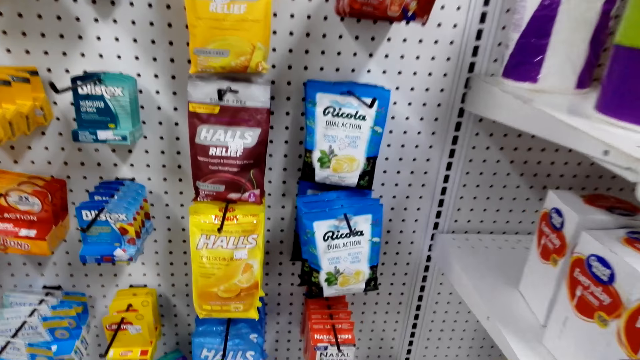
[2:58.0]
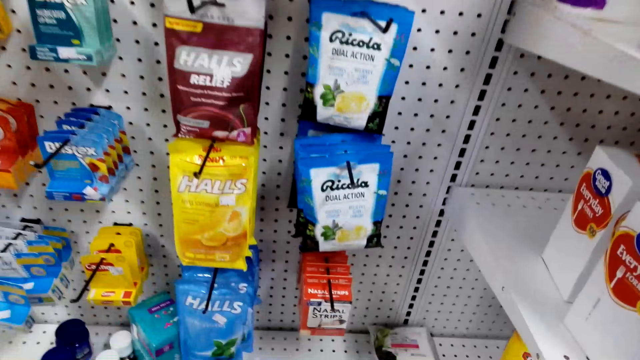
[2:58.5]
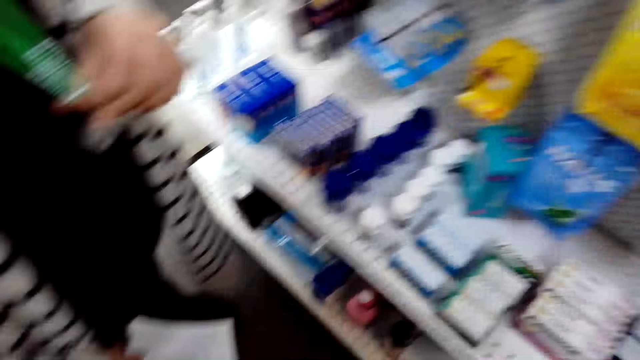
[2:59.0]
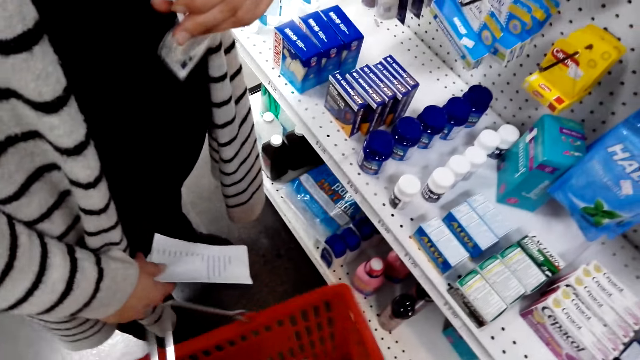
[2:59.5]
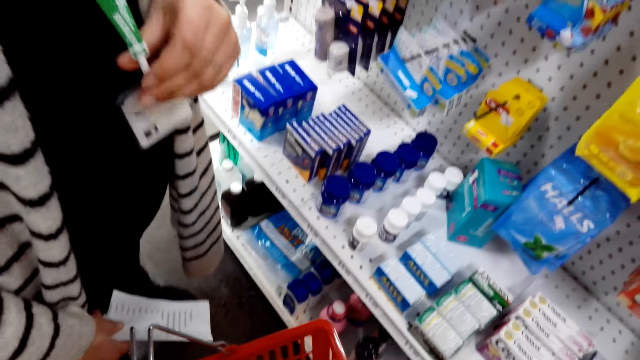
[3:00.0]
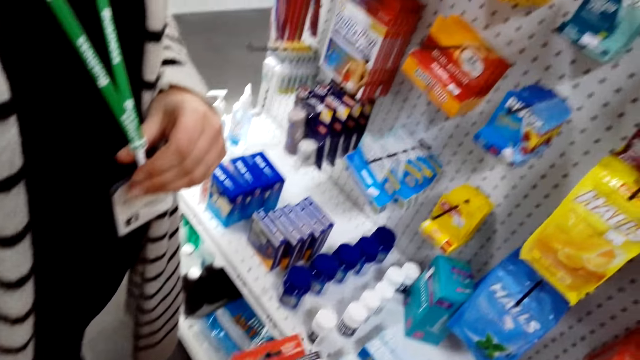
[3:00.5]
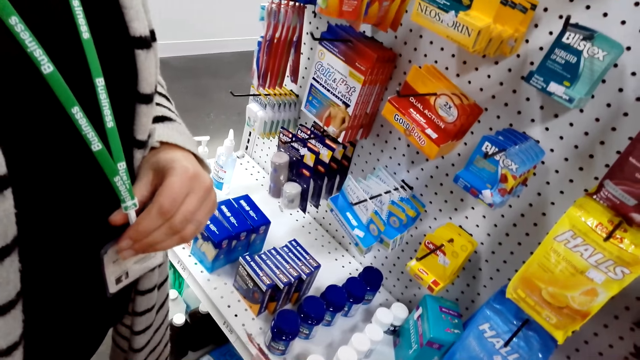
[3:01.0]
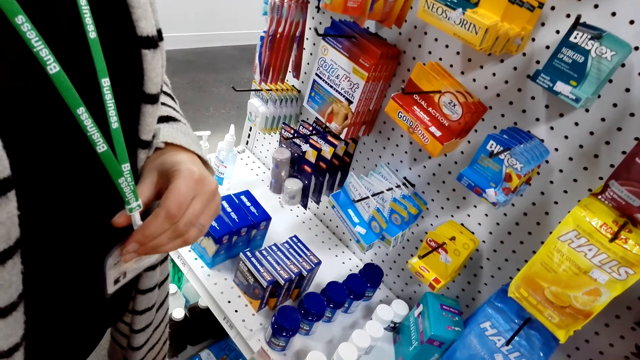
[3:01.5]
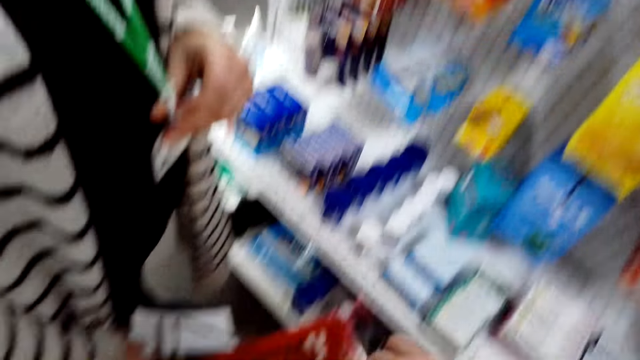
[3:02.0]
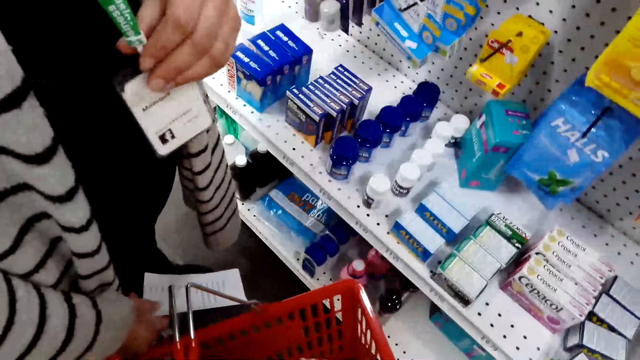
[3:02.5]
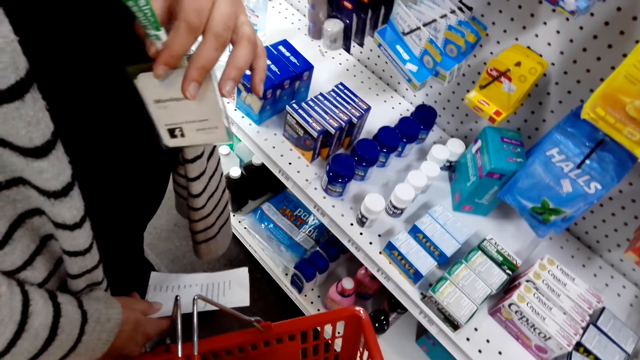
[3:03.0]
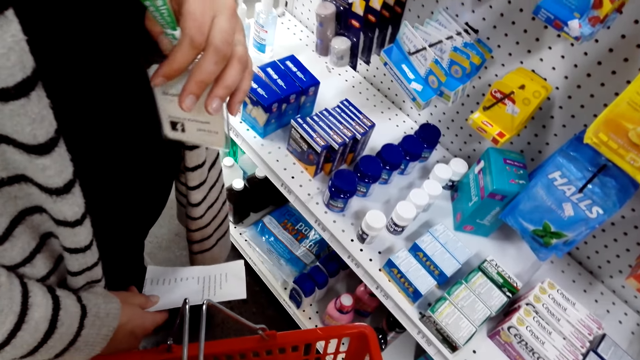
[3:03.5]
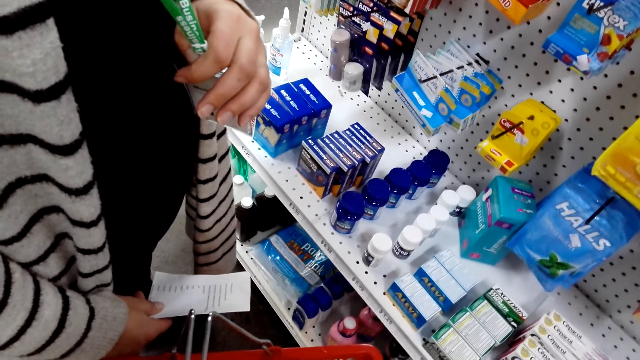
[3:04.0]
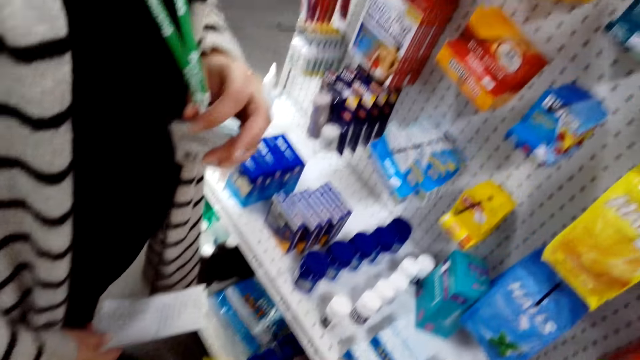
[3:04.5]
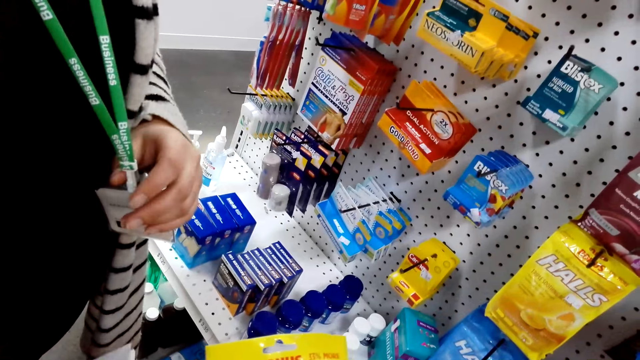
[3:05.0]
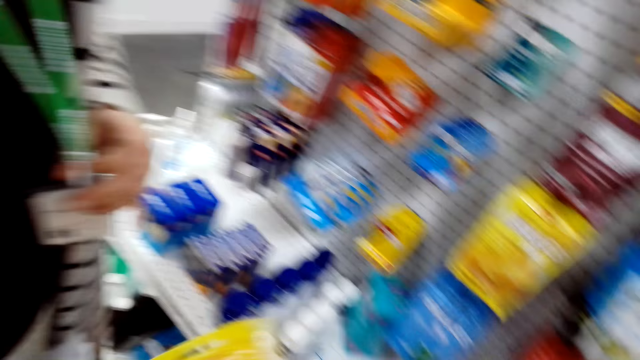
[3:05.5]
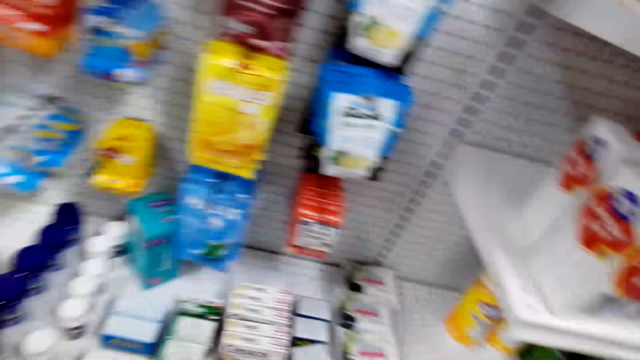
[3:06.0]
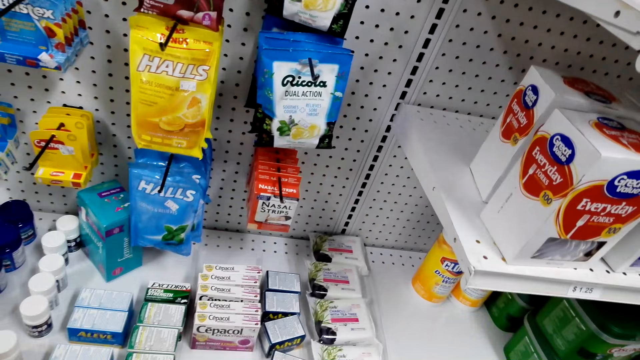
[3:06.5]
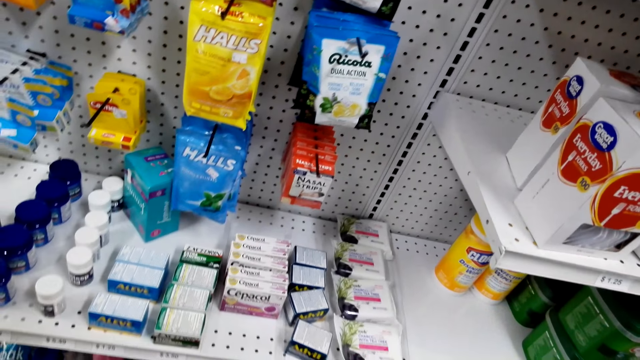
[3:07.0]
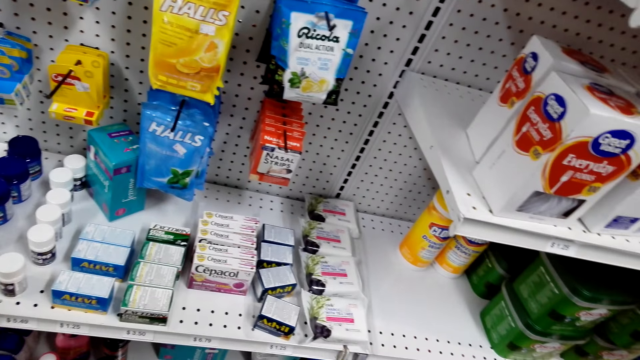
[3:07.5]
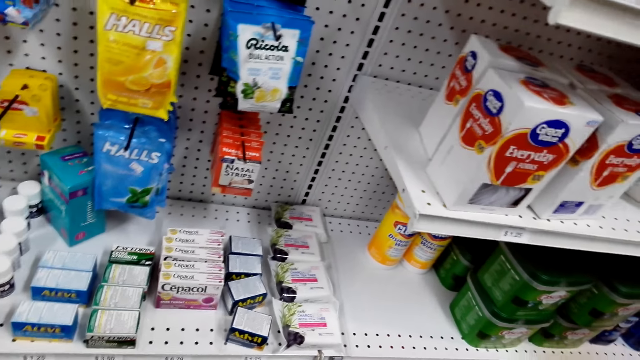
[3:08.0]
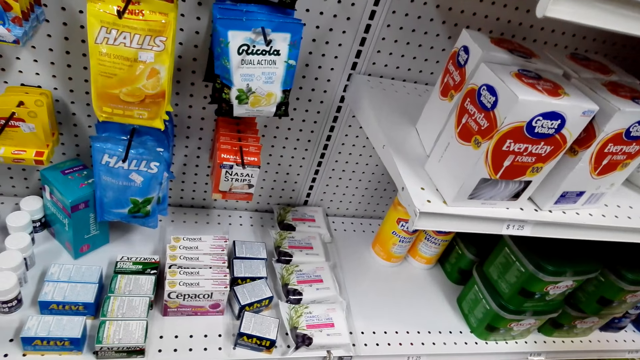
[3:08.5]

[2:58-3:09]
A lady dialogues with the camera wearer.

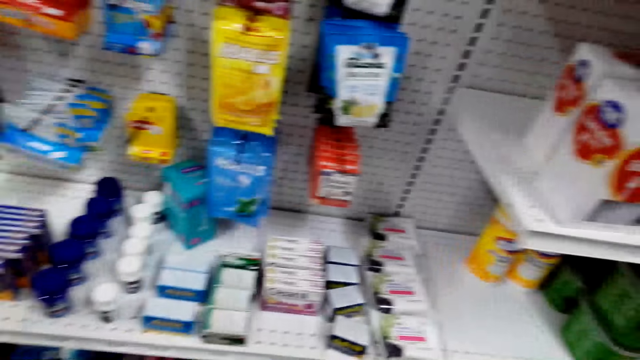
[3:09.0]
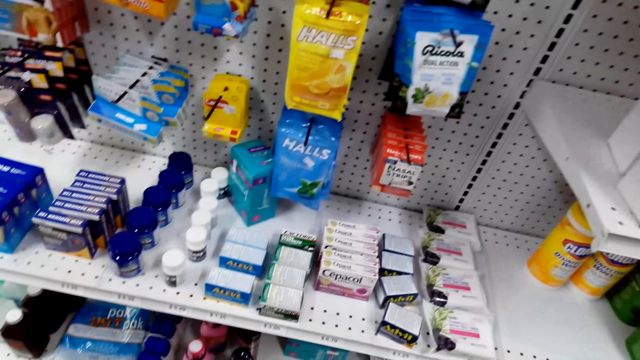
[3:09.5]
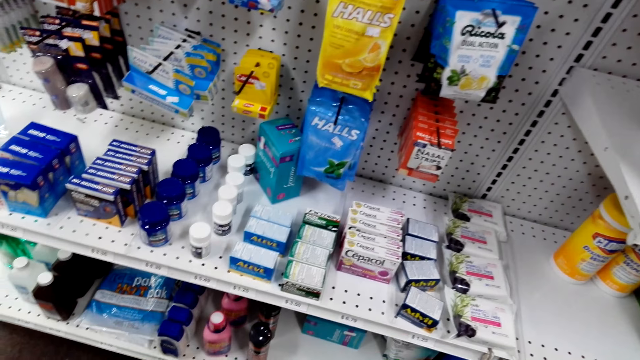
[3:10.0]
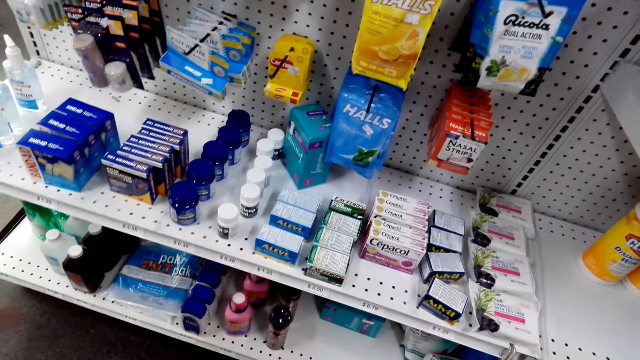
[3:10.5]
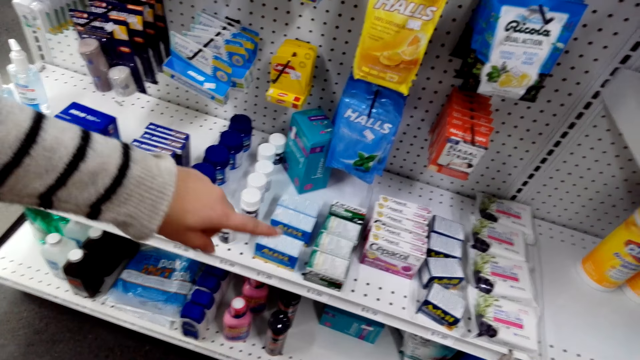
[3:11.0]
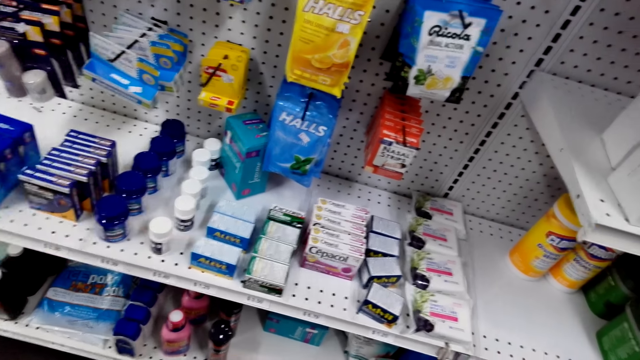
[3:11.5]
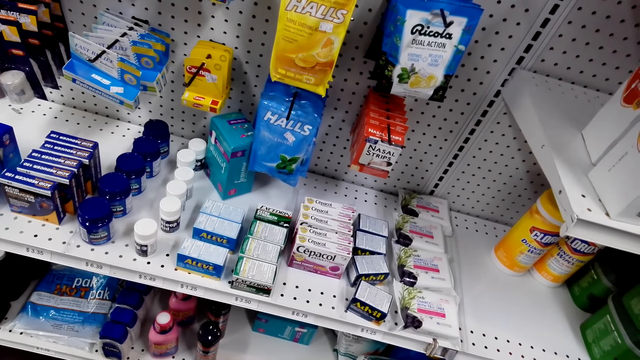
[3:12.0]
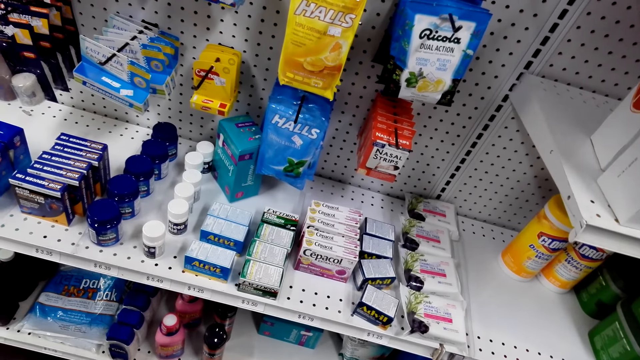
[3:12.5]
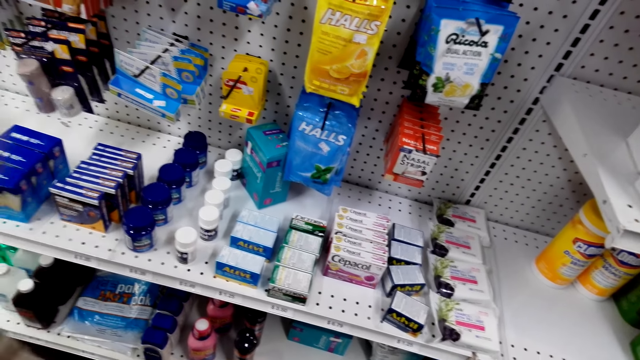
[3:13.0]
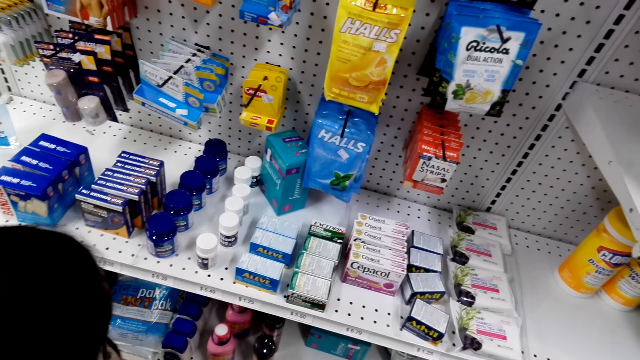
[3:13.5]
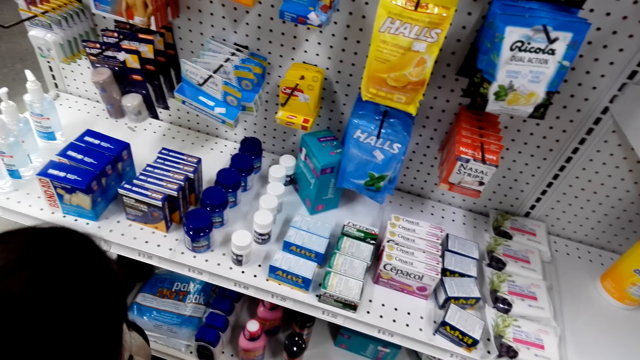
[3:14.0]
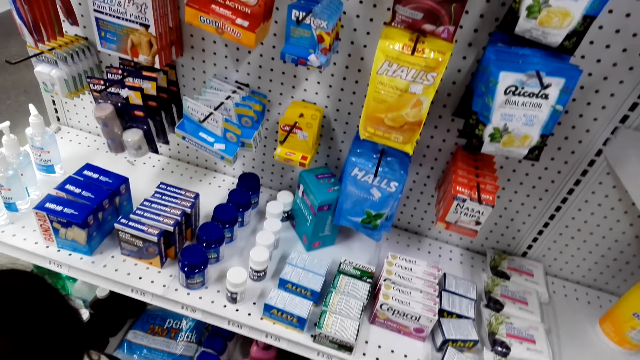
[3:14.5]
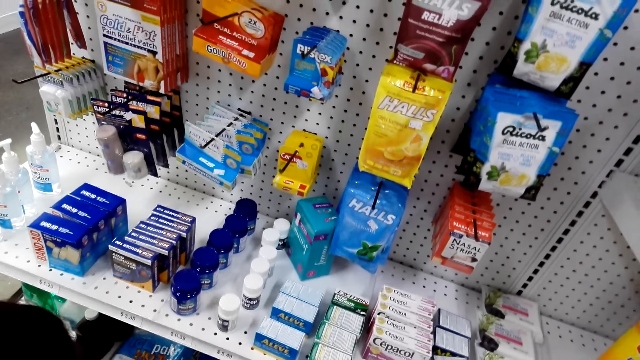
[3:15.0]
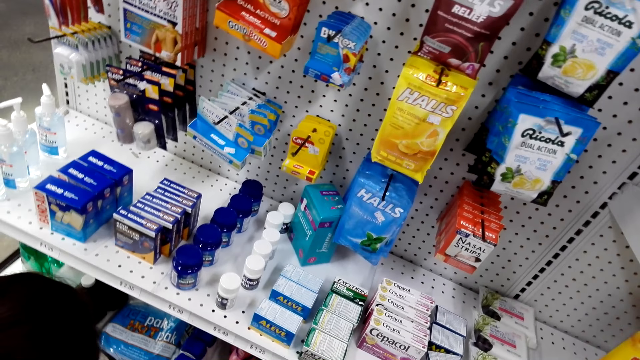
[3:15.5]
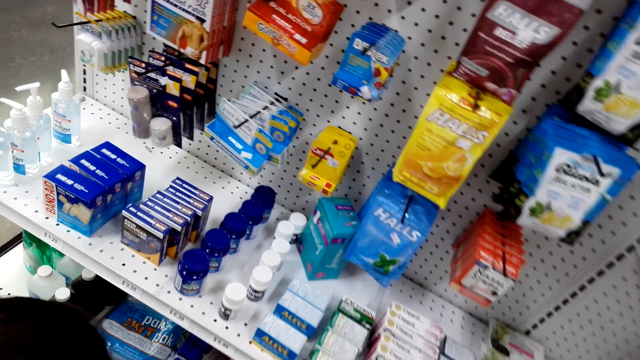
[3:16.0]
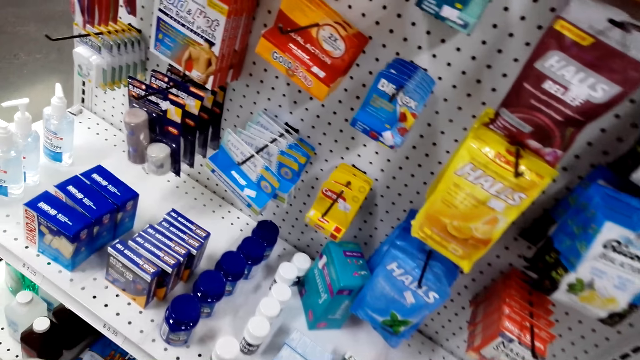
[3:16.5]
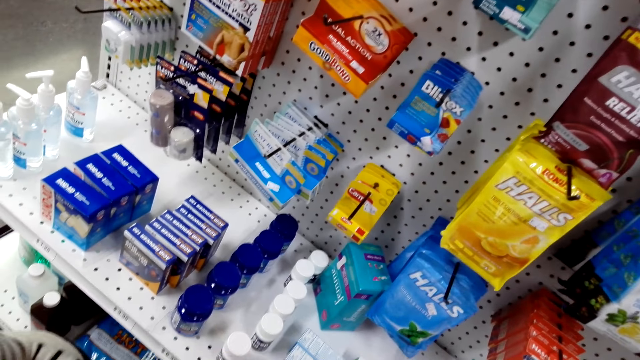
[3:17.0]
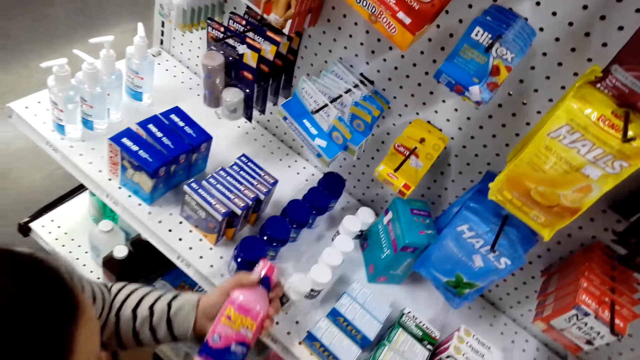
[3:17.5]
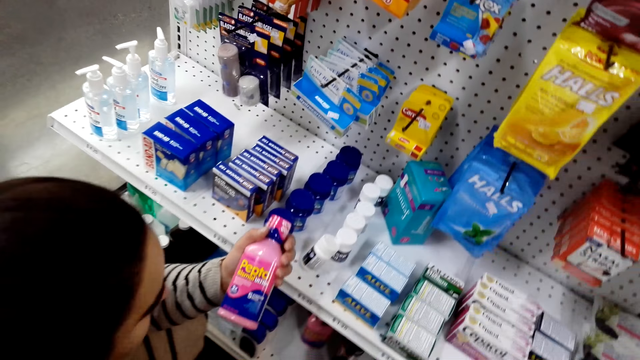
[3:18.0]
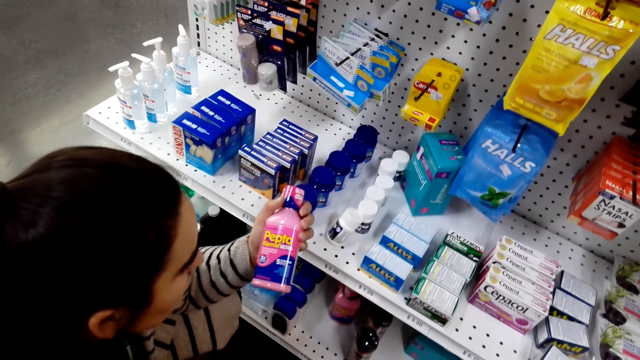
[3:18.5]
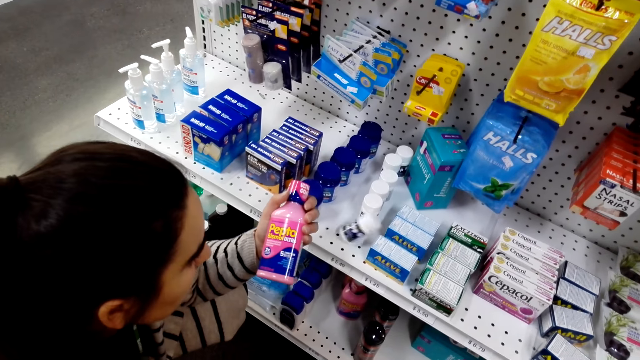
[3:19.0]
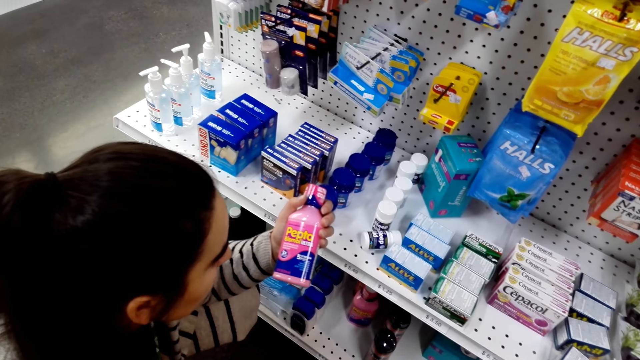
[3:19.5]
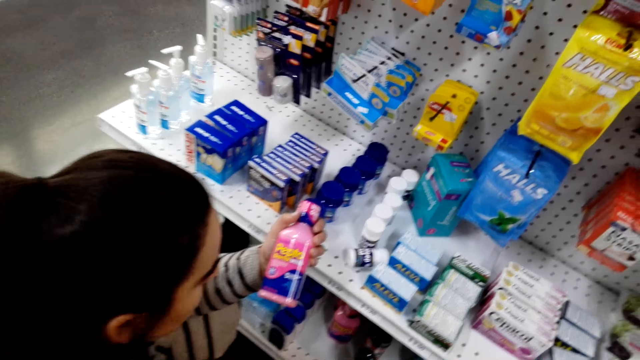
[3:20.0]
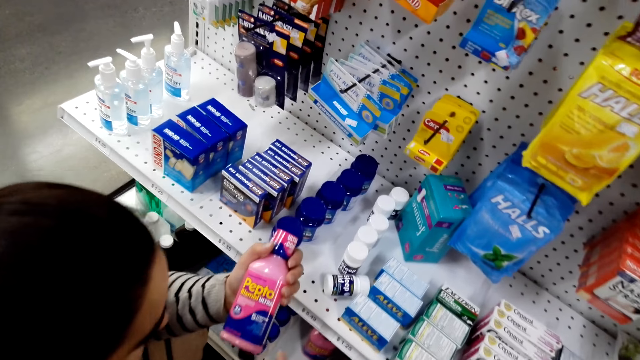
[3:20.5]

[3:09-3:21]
A woman points at the items. The woman looks at the Pepto Bismol.
